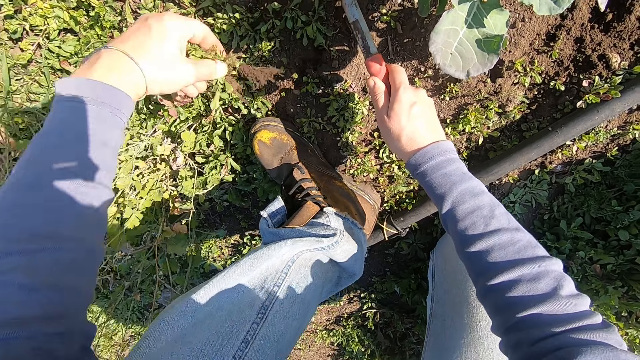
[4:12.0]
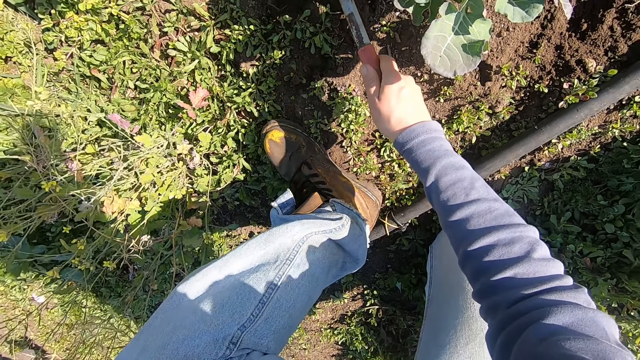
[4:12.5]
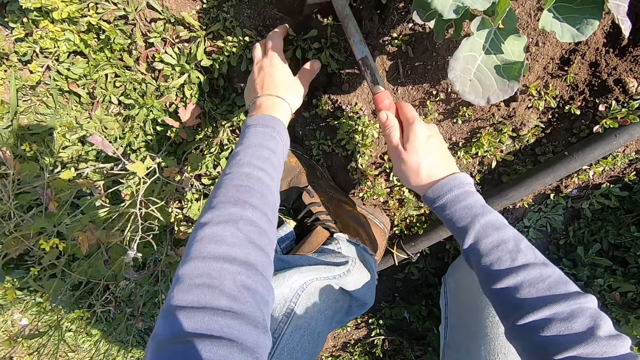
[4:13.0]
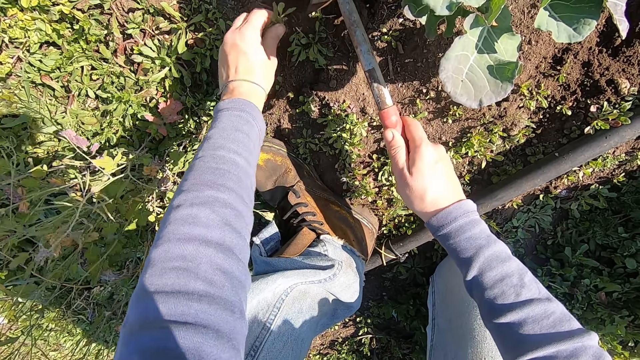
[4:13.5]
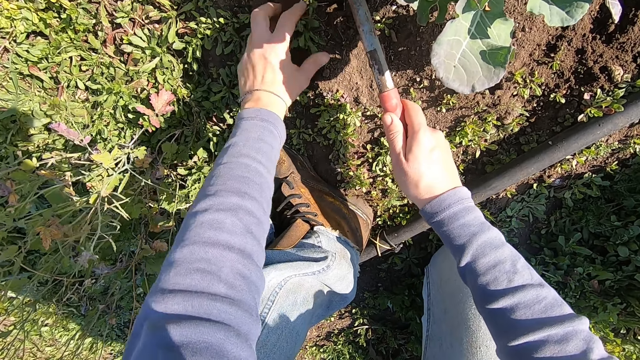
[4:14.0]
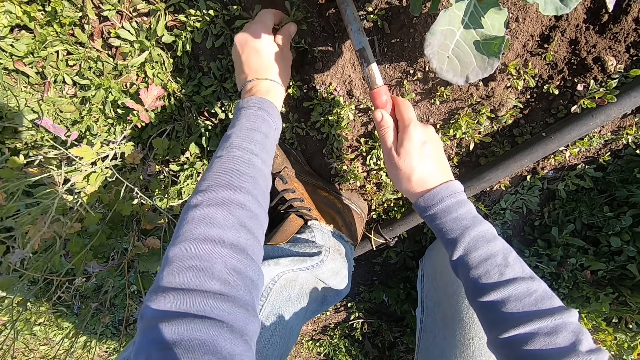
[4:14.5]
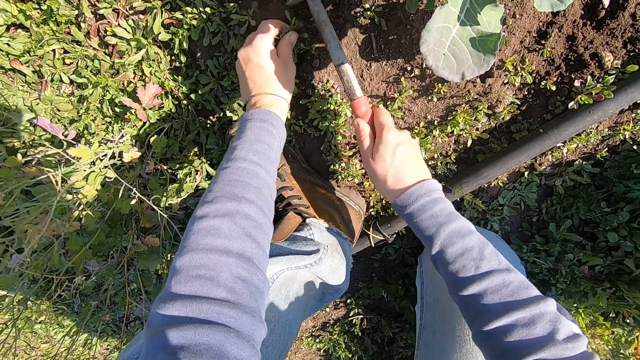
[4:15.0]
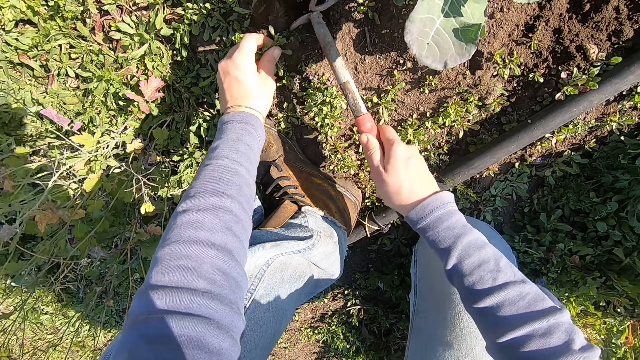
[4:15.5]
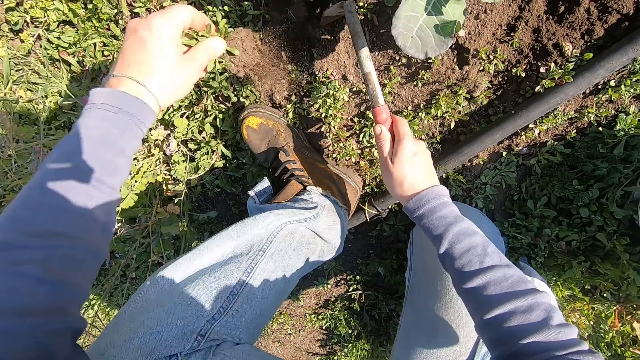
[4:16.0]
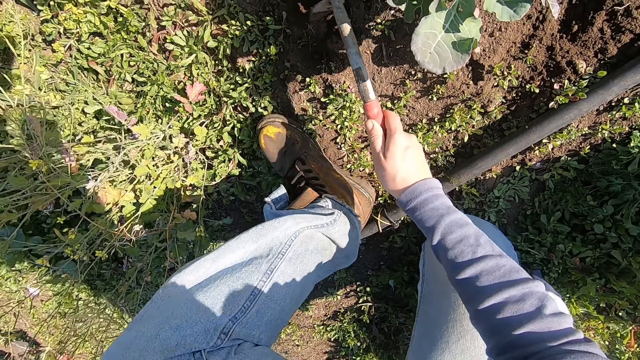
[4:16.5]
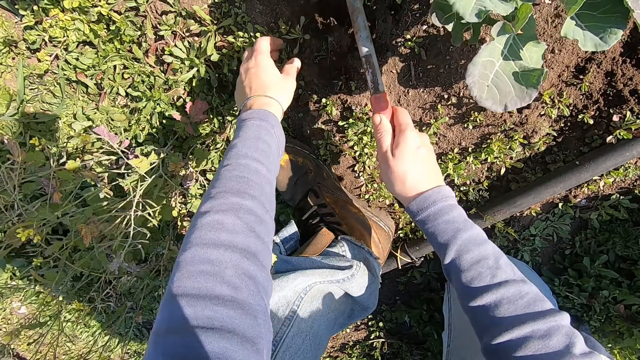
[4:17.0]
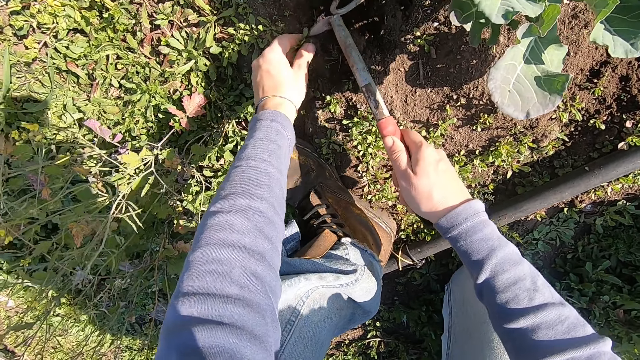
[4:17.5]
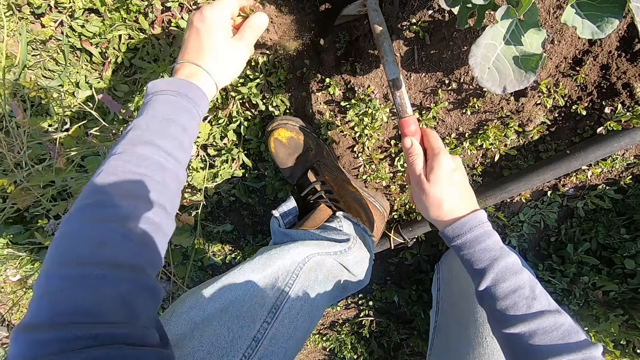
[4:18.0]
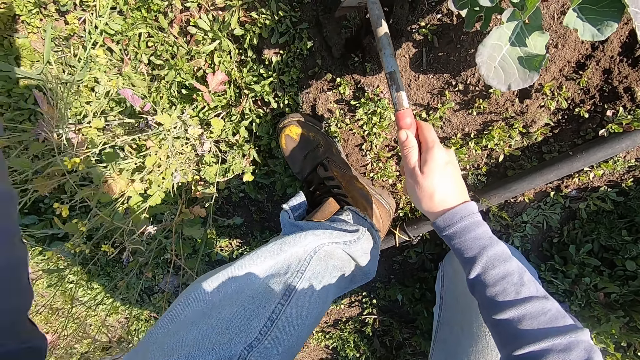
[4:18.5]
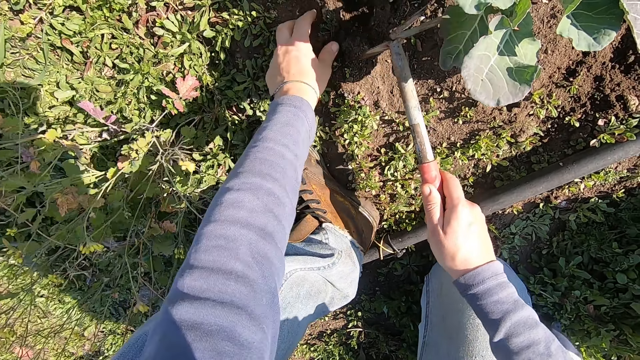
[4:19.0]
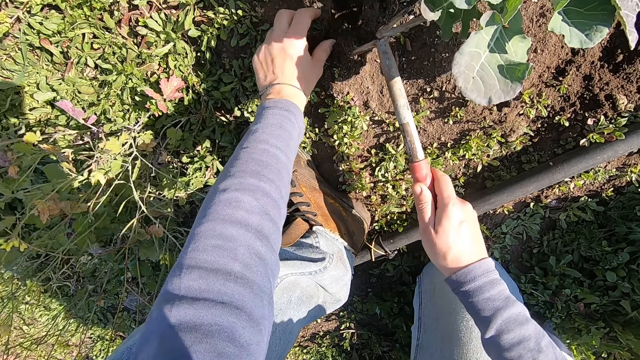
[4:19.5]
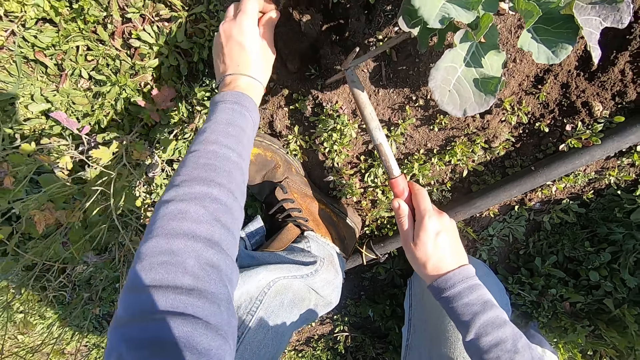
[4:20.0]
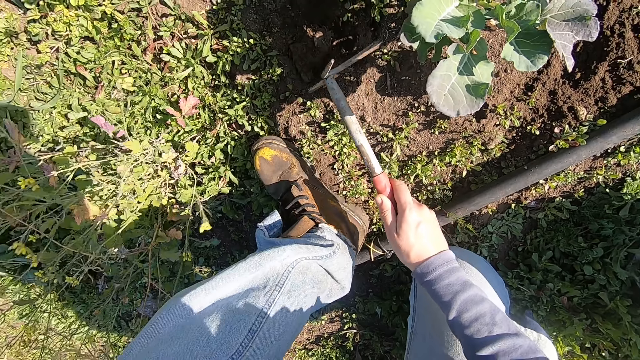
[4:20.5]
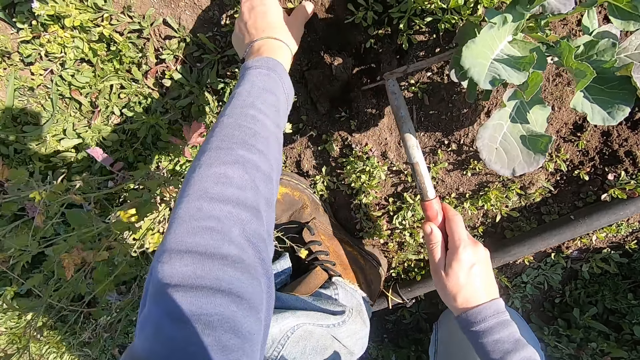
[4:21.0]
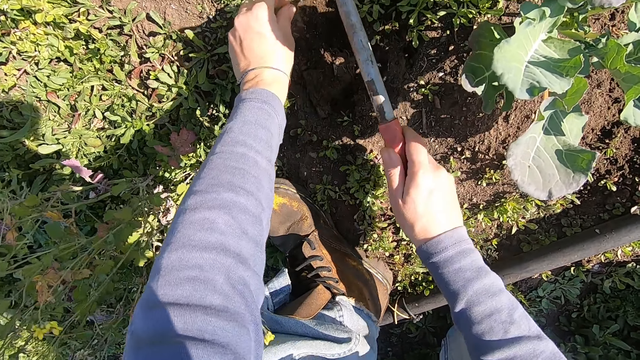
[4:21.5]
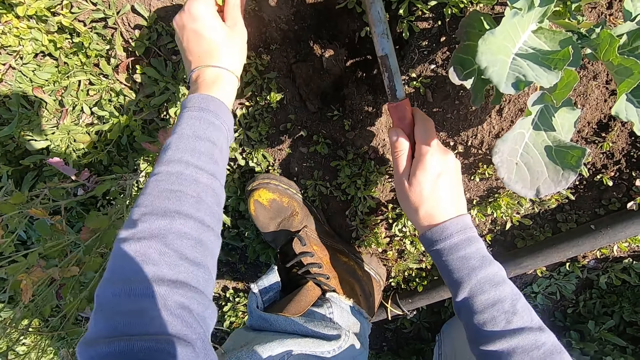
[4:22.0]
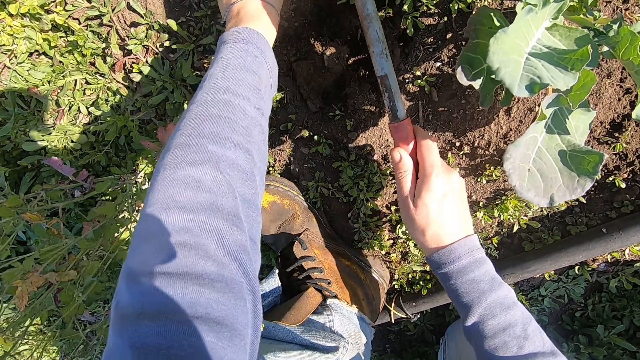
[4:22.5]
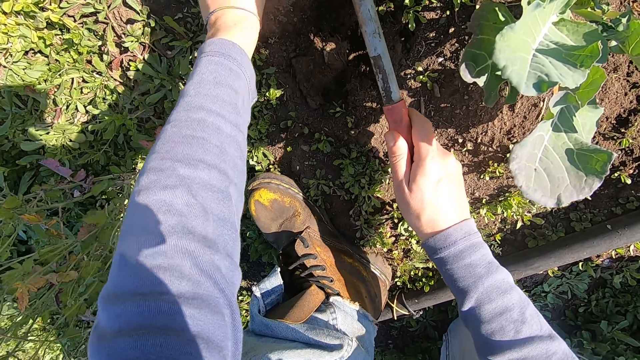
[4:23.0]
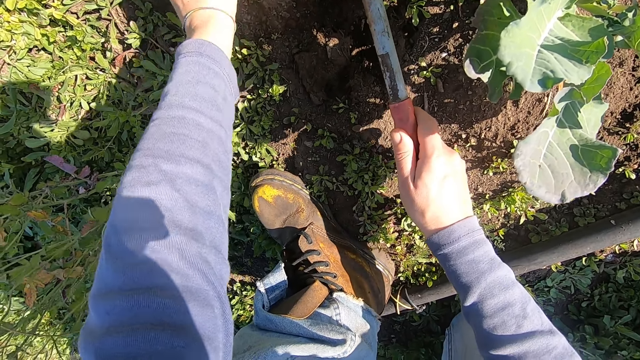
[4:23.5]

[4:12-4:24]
The camera wearer throws away the uprooted weed. He weeds with the hoe in his right hand and his left hand. He throws away the uprooted weed. He weeds with the hoe in his right hand and his left hand. He throws away the uprooted weed. He weeds with the hoe in his right hand and his left hand. He throws away the uprooted weed. He weeds with the hoe in his right hand and his left hand.

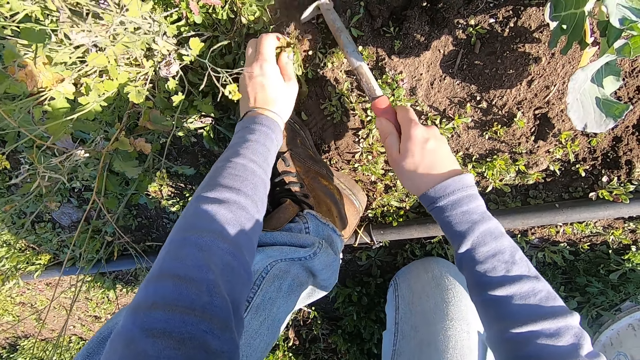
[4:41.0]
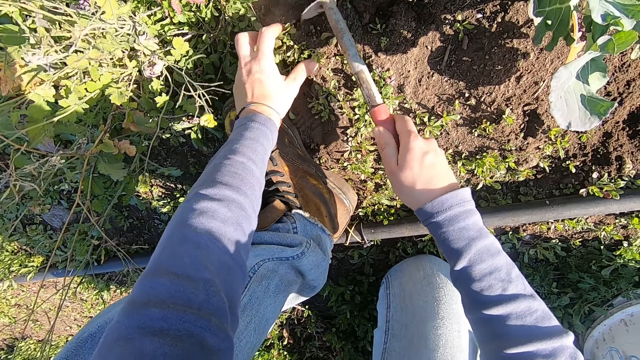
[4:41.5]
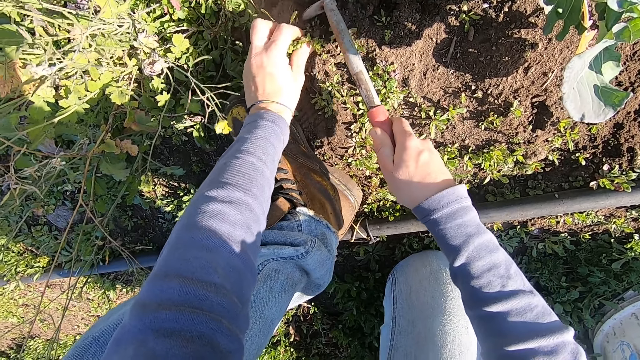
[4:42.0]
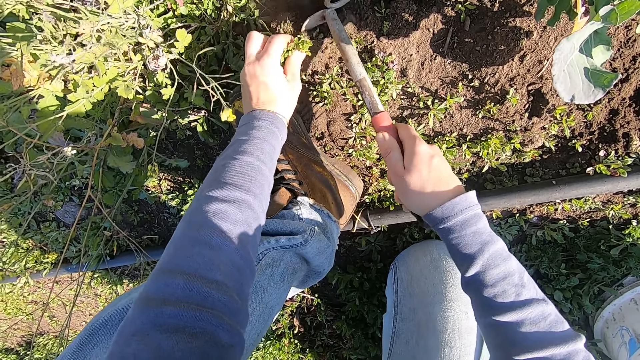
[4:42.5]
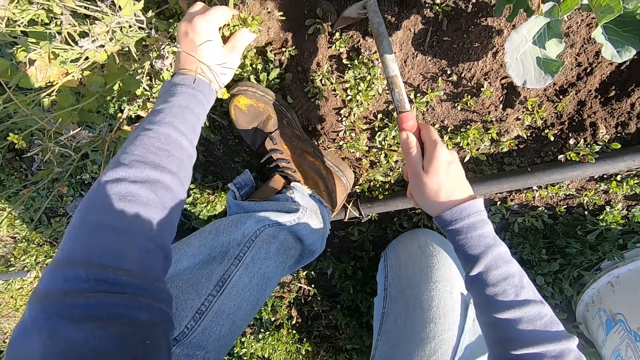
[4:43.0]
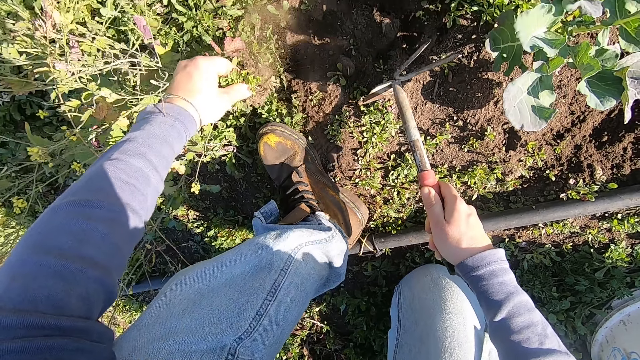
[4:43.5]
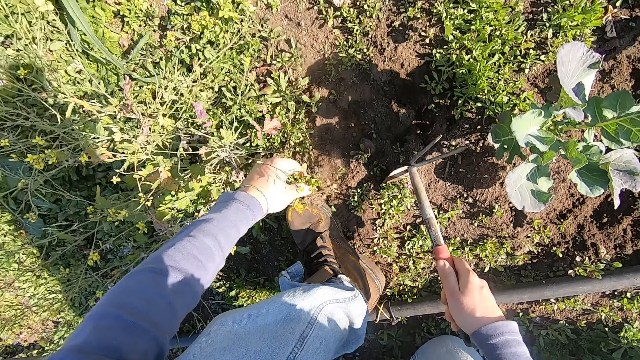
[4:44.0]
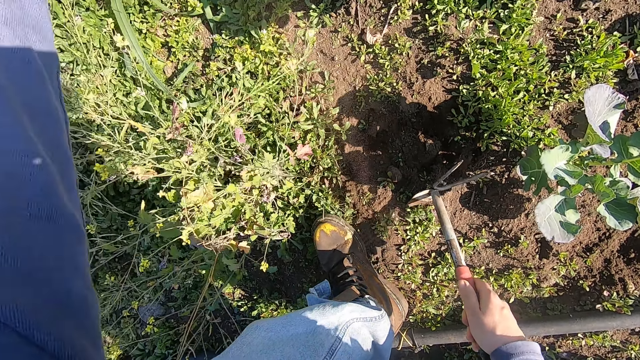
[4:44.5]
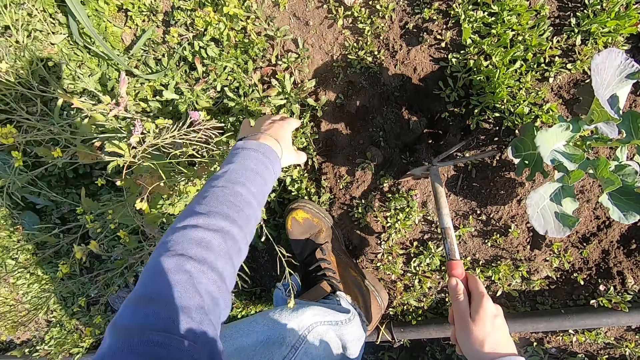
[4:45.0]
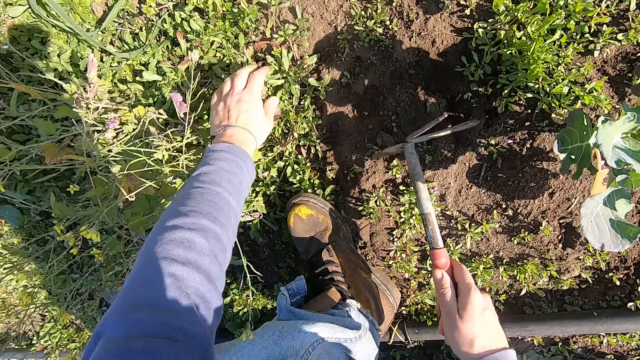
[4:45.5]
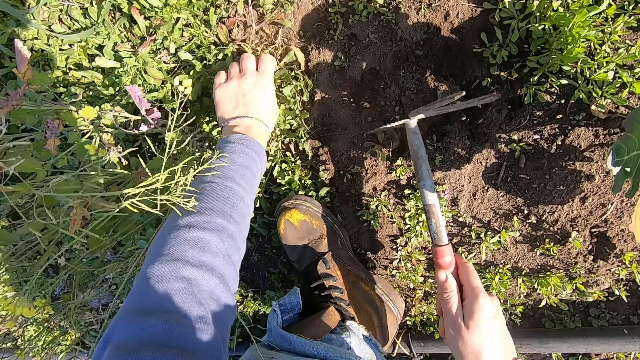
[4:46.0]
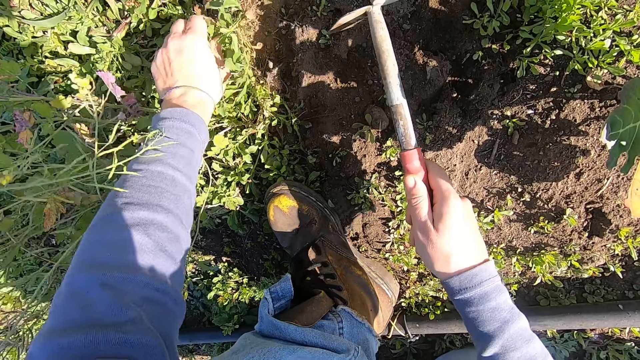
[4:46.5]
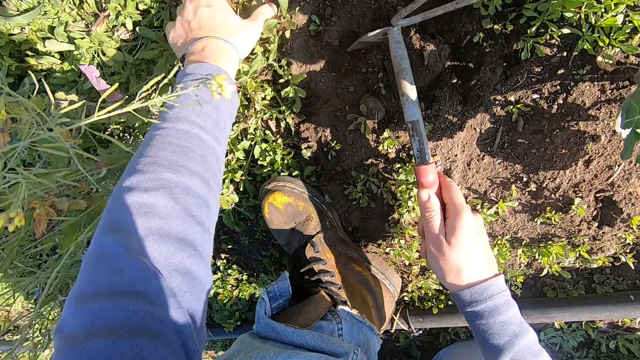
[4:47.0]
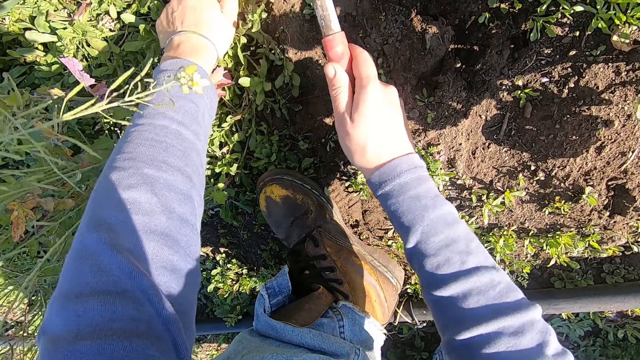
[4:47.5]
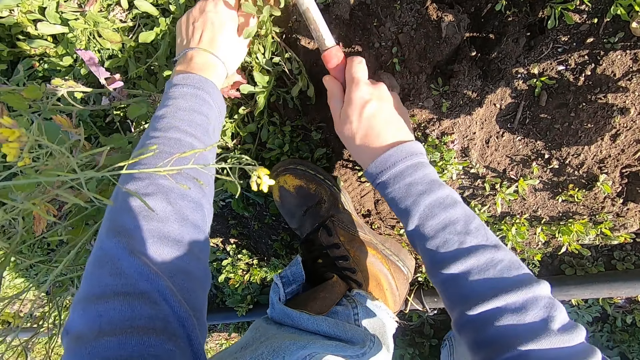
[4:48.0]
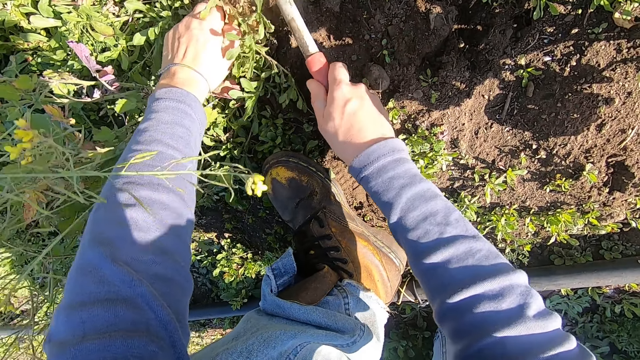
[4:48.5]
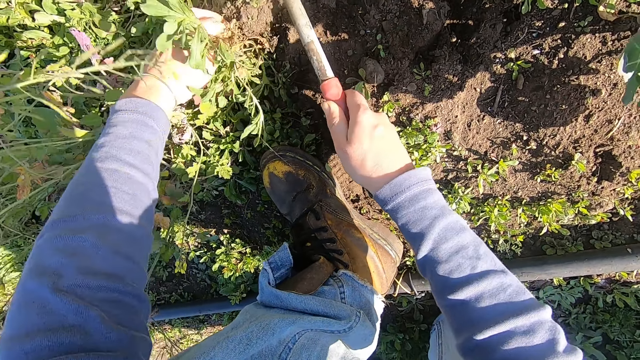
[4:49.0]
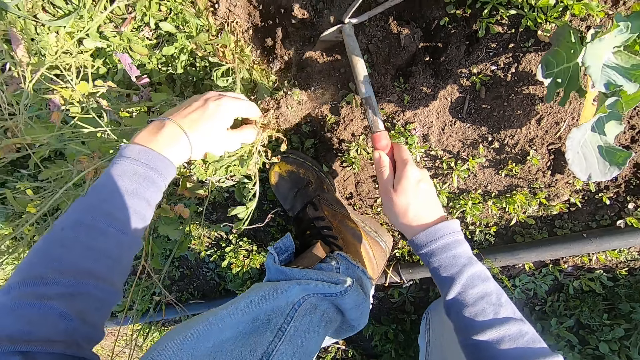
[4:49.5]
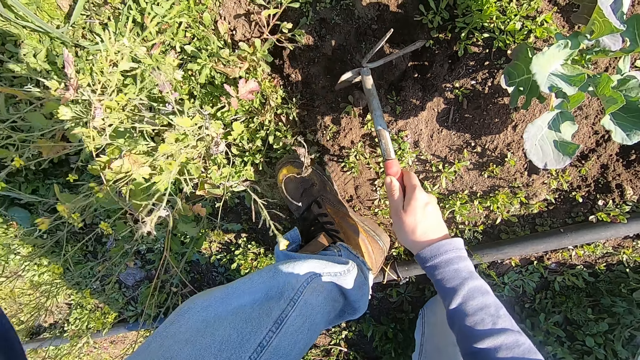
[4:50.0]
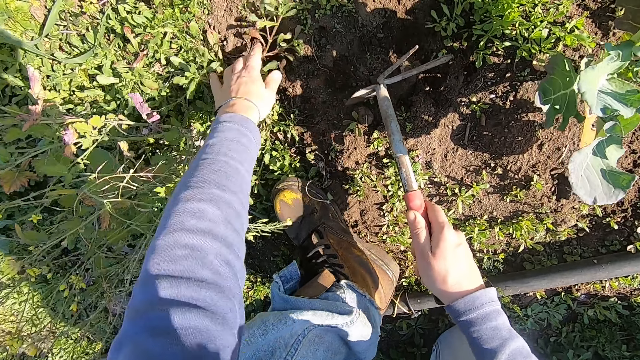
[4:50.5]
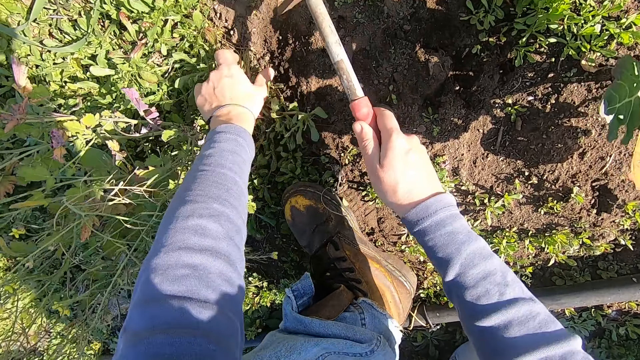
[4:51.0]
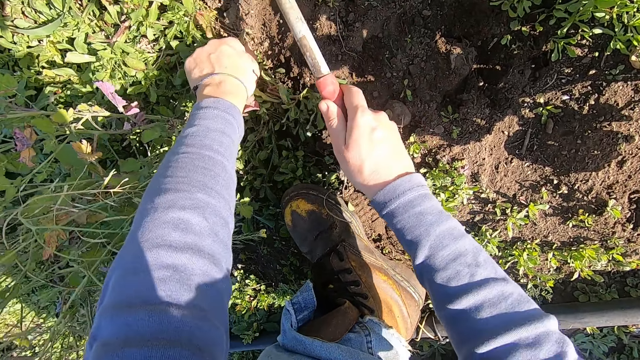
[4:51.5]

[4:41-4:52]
The camera wearer throws away the uprooted weed. He removes the weed with his left hand and a cuttlefish hoe. He throws the weed away. He uproots the weeds with the cuttlefish hoe.
